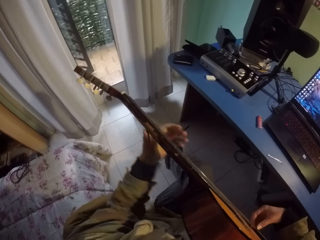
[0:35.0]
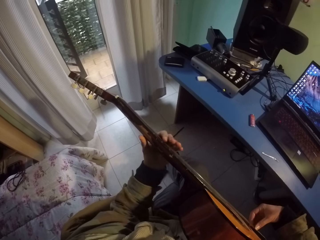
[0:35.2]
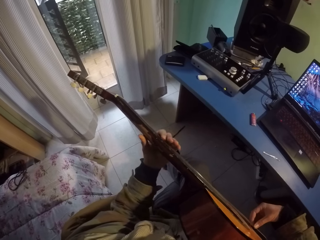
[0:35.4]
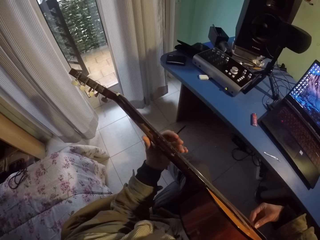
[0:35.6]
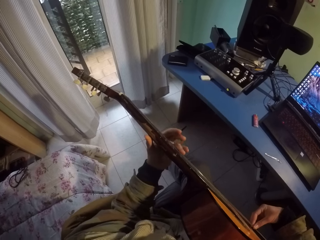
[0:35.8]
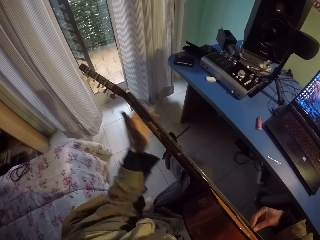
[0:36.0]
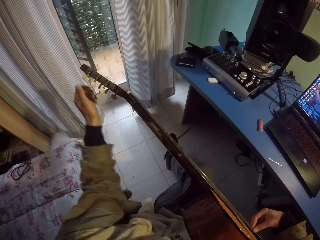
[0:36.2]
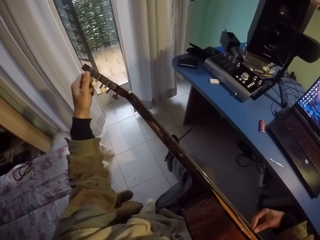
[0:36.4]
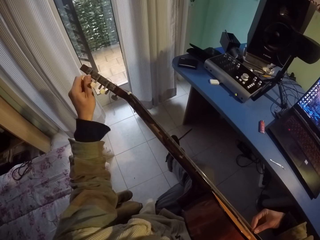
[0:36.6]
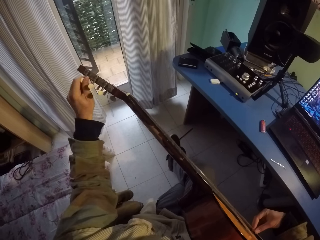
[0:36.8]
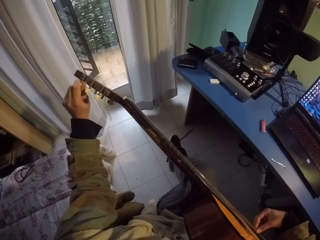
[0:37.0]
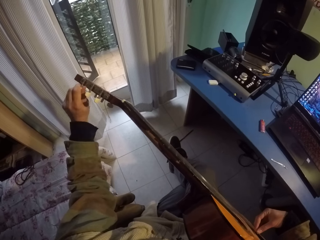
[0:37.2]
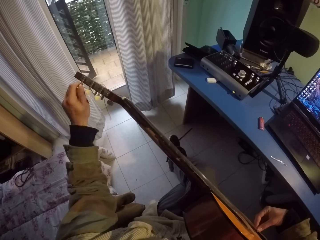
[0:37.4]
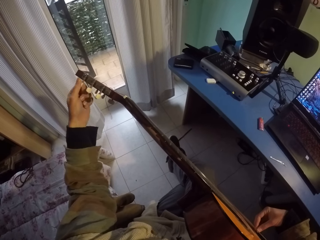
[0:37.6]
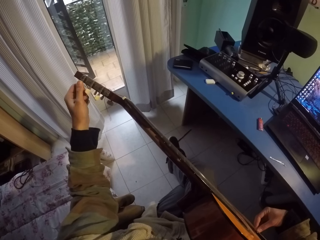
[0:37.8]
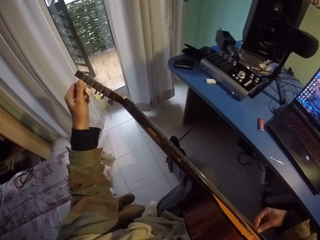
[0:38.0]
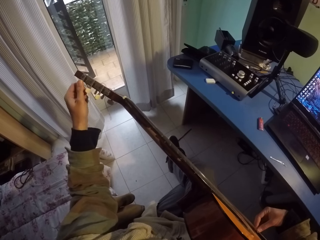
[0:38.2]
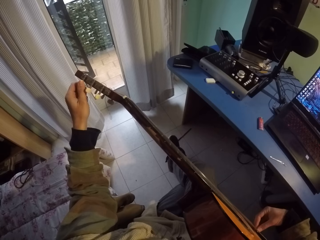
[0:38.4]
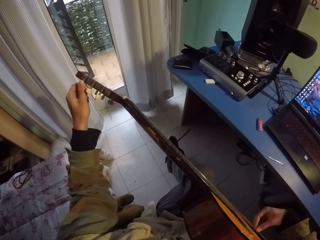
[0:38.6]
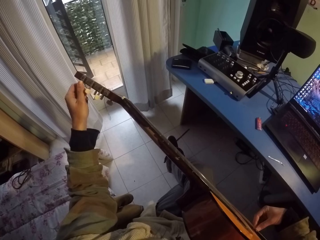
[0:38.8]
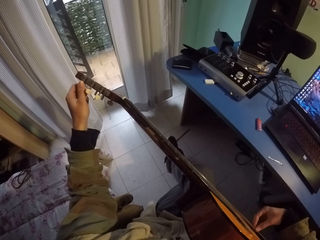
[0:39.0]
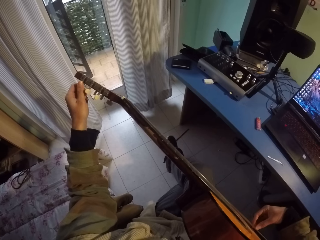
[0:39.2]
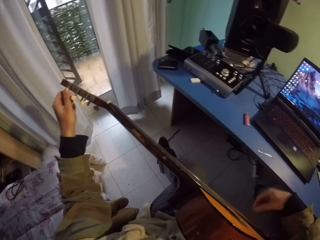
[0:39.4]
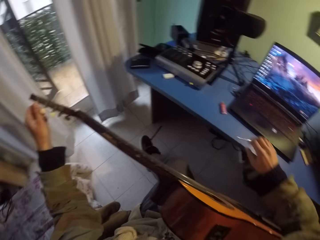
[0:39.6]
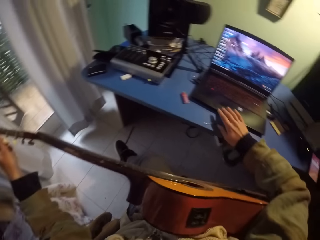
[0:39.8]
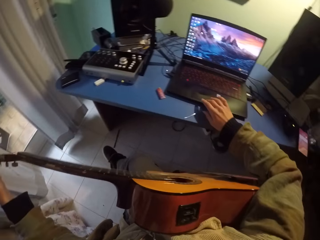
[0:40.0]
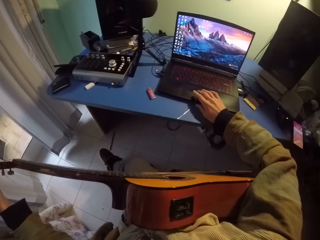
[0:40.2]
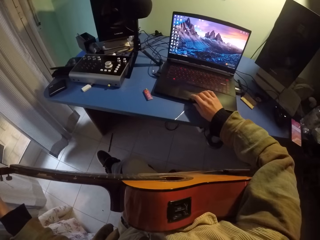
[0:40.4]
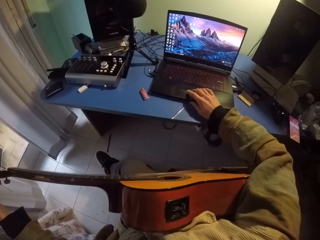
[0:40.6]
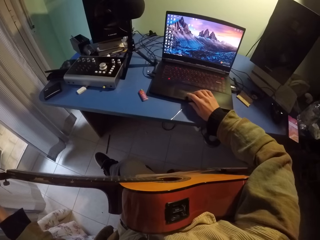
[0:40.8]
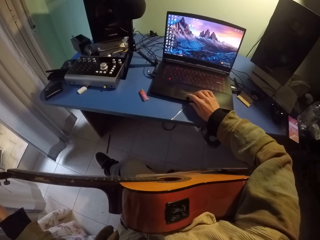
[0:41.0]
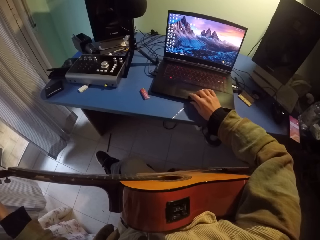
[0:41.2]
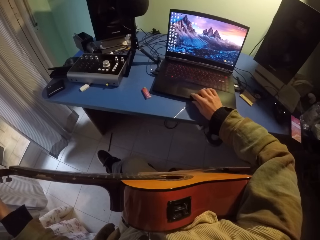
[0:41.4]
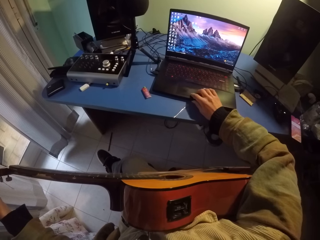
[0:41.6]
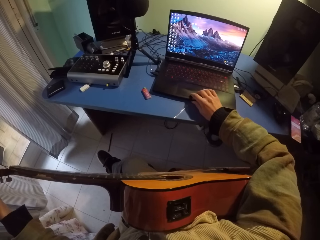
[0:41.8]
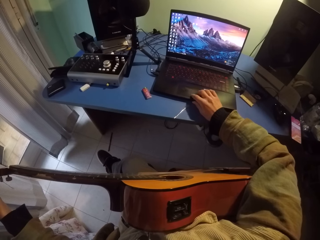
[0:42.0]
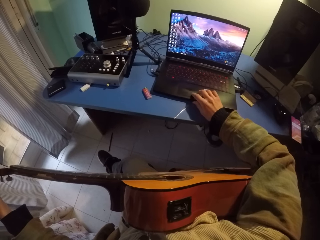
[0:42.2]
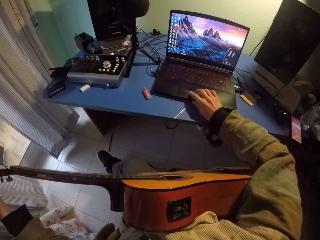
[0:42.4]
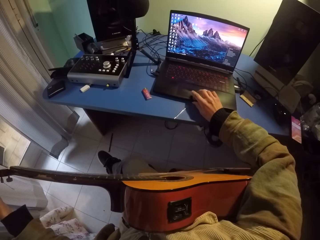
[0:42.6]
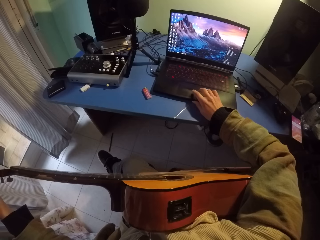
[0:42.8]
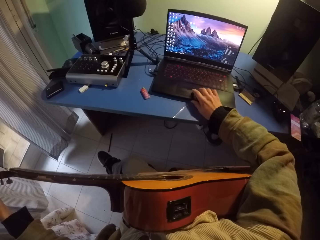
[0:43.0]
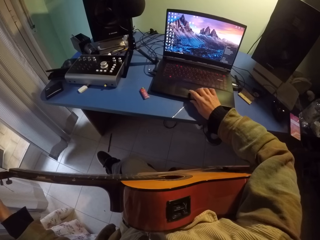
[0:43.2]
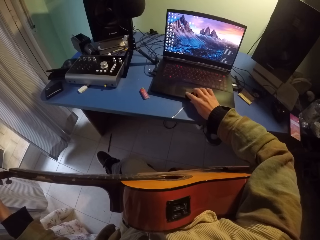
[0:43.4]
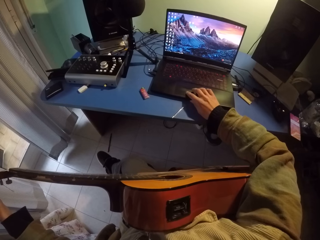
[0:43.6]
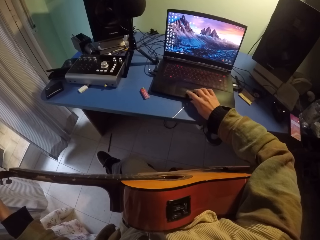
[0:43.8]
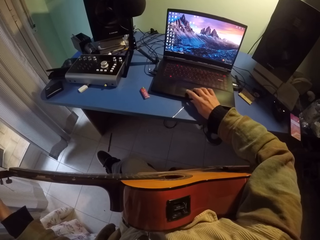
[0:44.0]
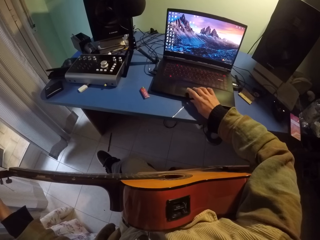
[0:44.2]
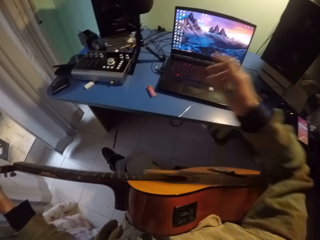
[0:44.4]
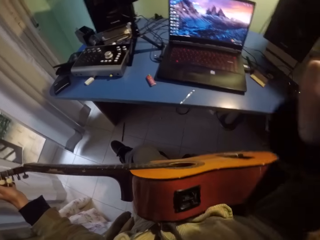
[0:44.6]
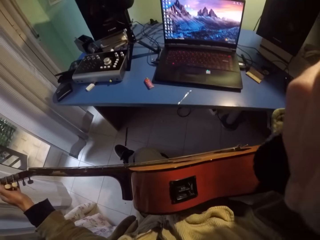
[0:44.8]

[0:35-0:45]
The camera wearer touches the guitar. They touch the laptop.
